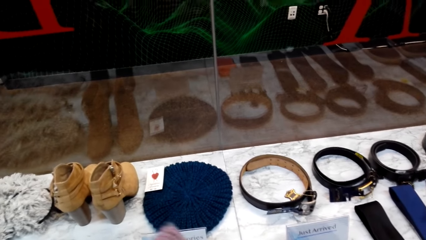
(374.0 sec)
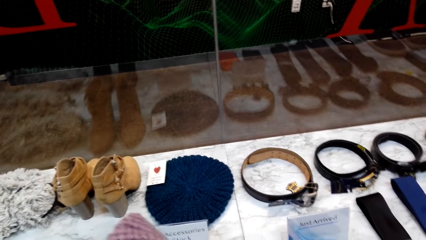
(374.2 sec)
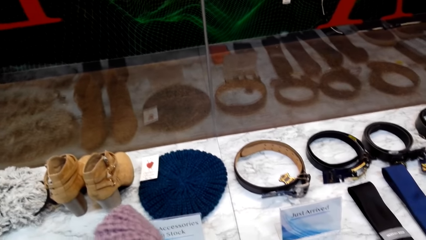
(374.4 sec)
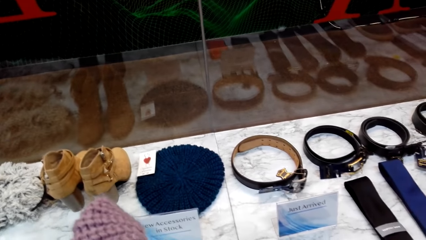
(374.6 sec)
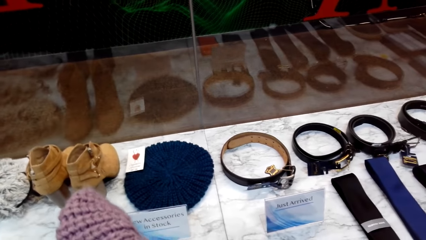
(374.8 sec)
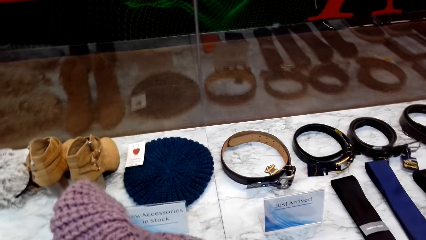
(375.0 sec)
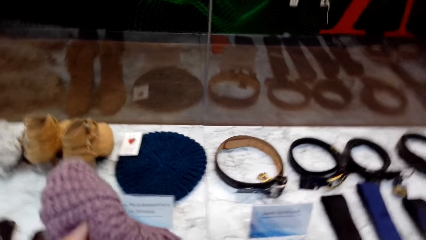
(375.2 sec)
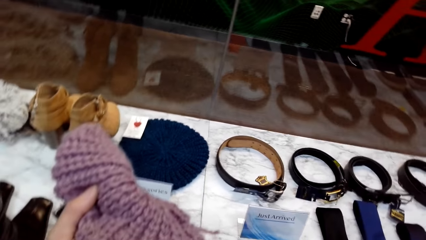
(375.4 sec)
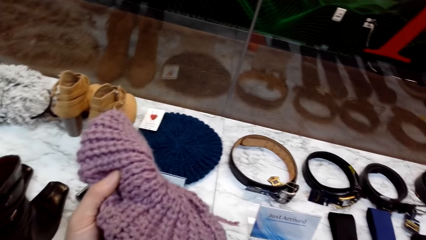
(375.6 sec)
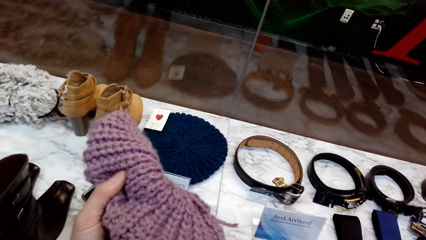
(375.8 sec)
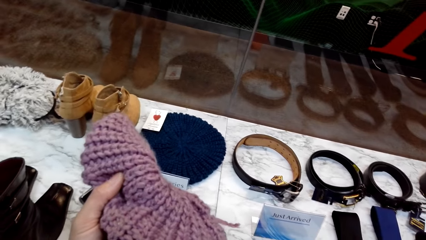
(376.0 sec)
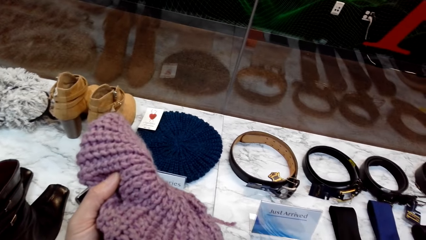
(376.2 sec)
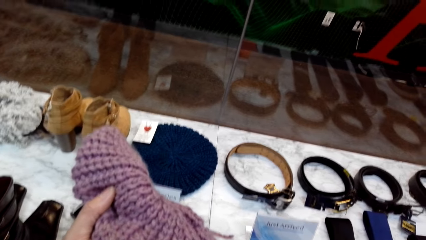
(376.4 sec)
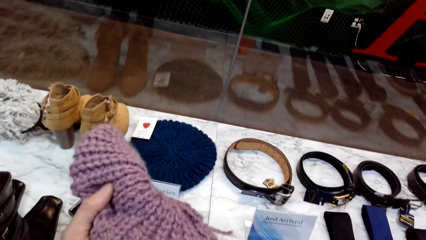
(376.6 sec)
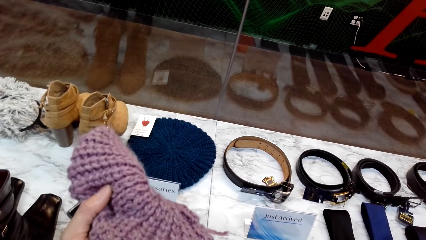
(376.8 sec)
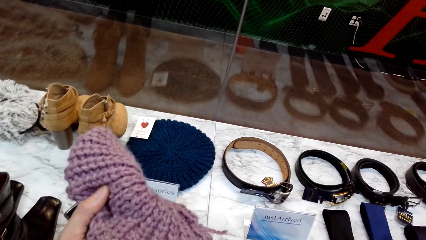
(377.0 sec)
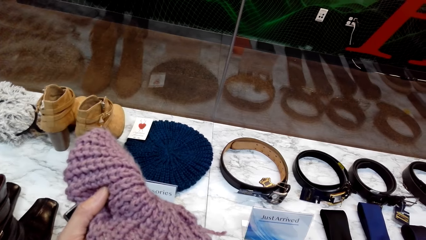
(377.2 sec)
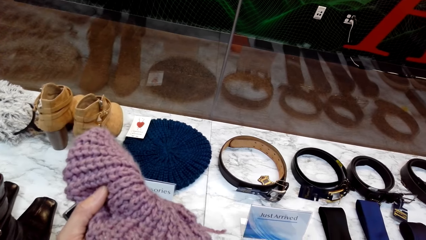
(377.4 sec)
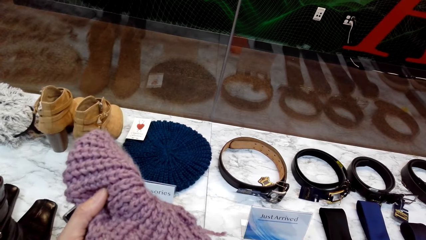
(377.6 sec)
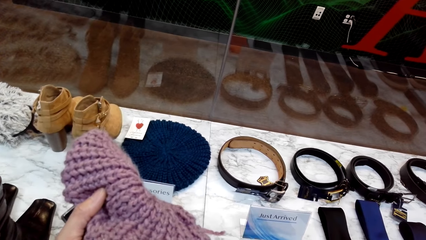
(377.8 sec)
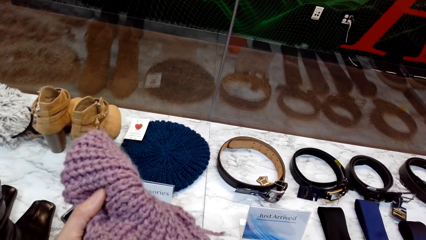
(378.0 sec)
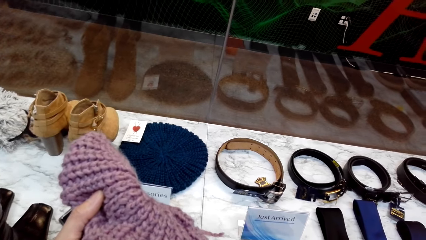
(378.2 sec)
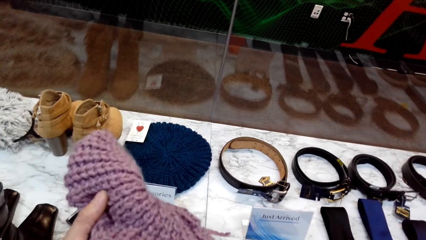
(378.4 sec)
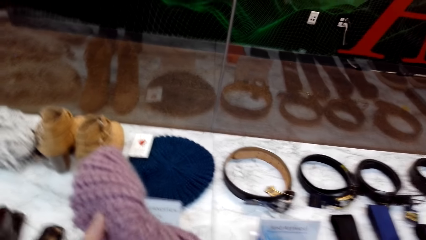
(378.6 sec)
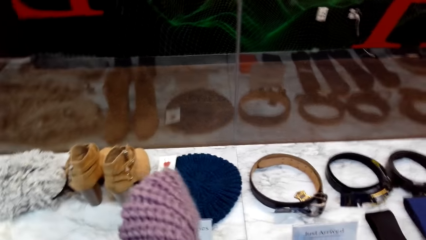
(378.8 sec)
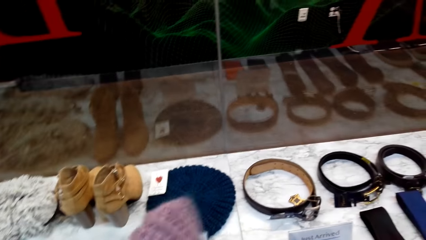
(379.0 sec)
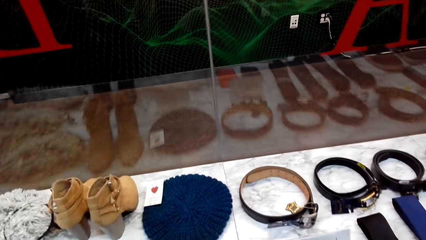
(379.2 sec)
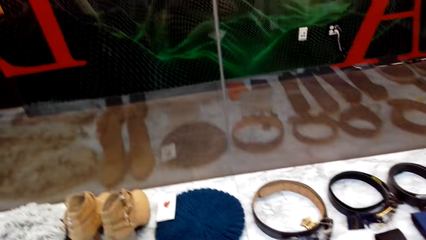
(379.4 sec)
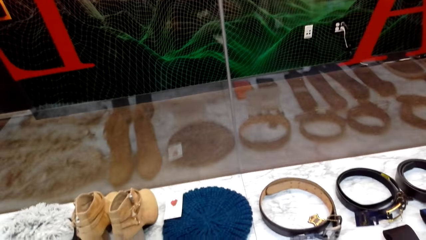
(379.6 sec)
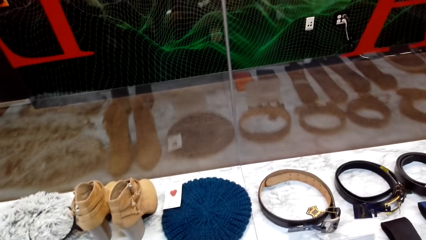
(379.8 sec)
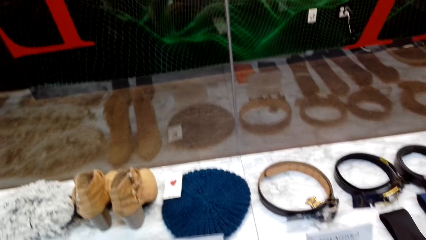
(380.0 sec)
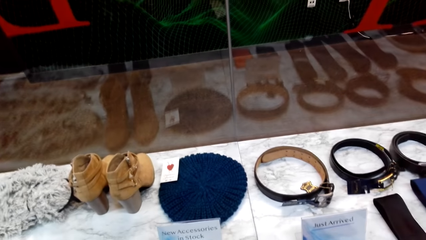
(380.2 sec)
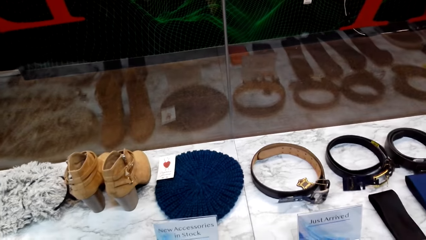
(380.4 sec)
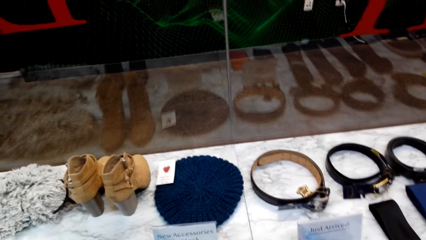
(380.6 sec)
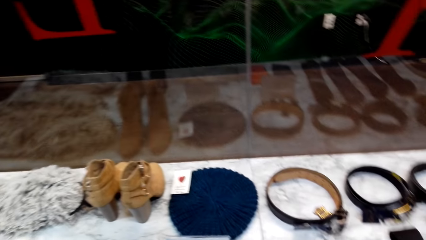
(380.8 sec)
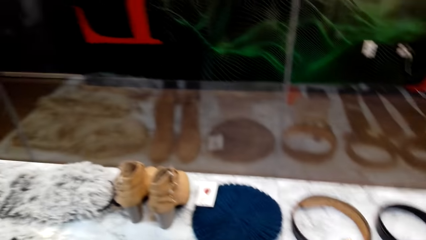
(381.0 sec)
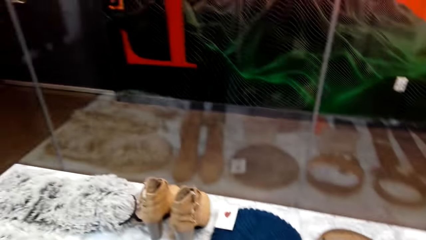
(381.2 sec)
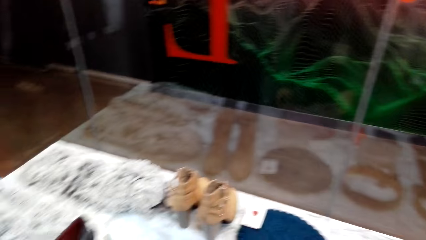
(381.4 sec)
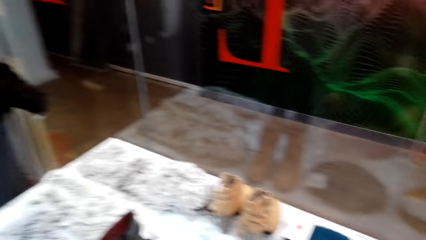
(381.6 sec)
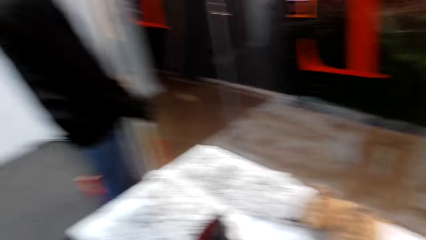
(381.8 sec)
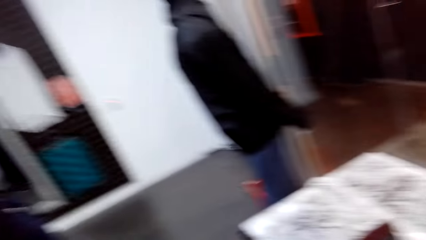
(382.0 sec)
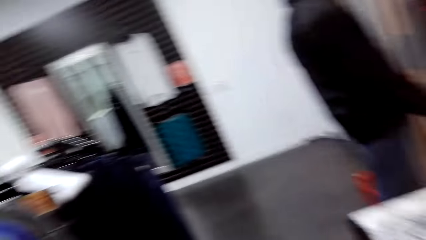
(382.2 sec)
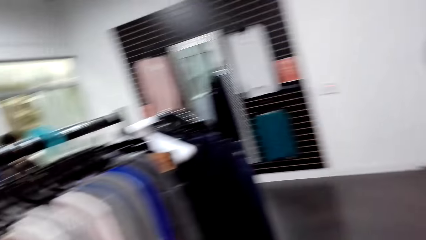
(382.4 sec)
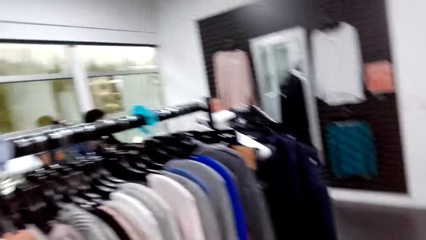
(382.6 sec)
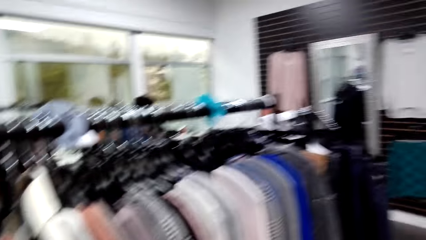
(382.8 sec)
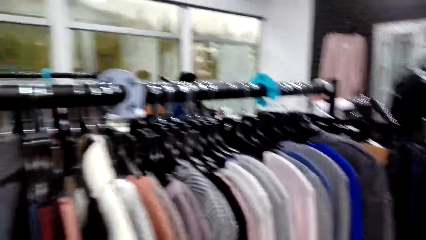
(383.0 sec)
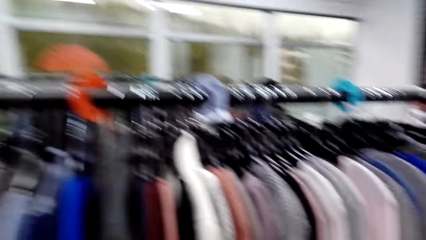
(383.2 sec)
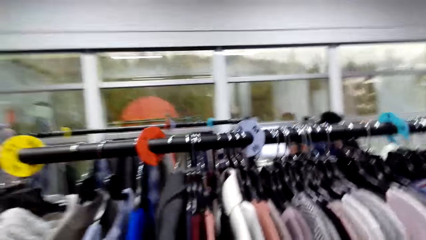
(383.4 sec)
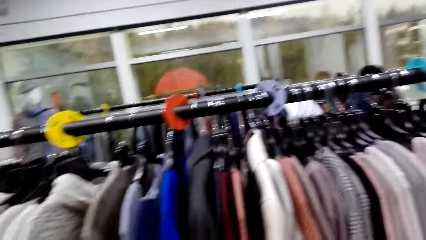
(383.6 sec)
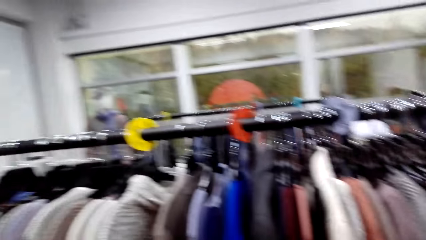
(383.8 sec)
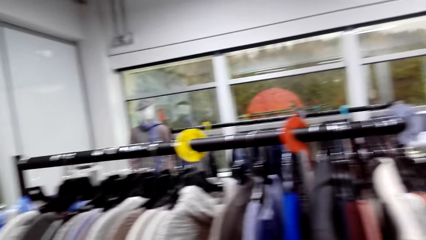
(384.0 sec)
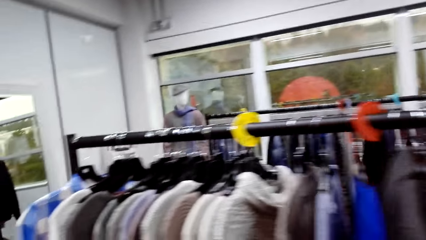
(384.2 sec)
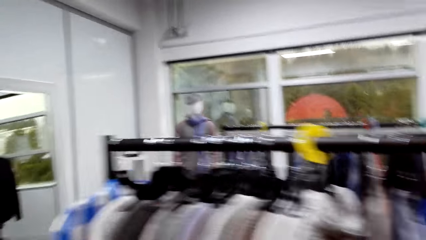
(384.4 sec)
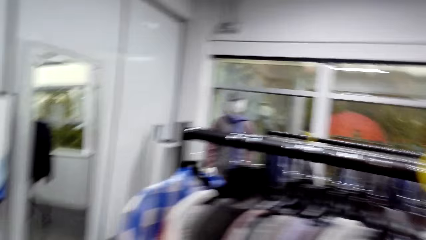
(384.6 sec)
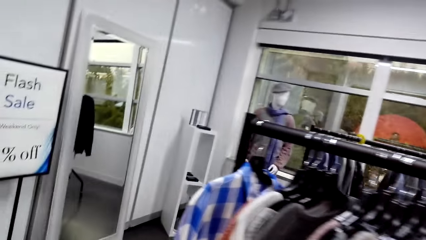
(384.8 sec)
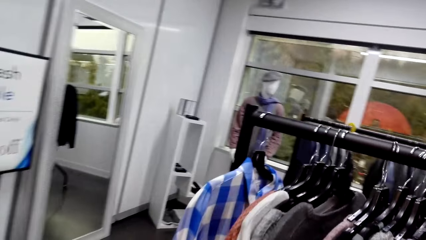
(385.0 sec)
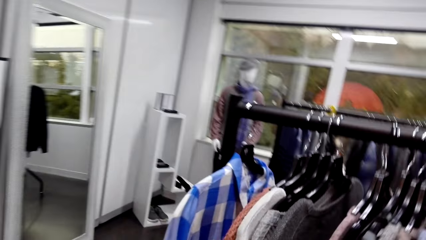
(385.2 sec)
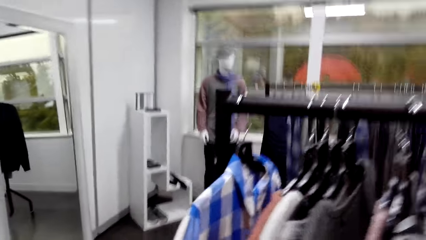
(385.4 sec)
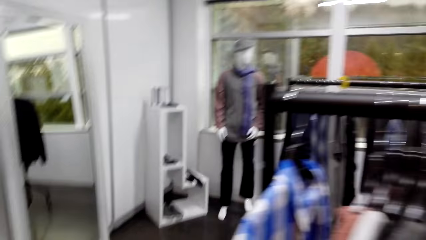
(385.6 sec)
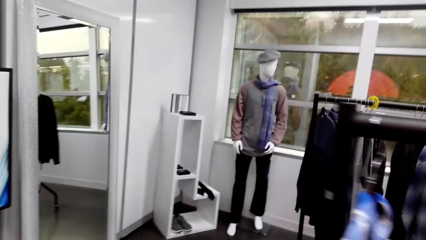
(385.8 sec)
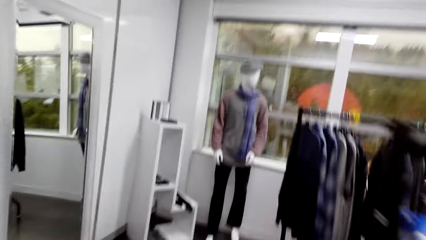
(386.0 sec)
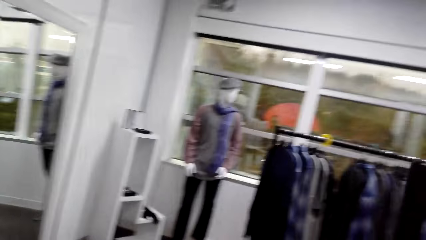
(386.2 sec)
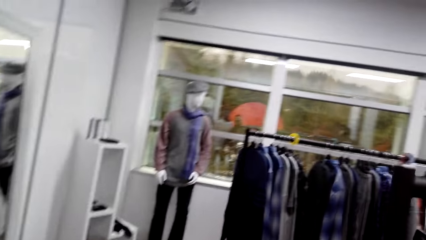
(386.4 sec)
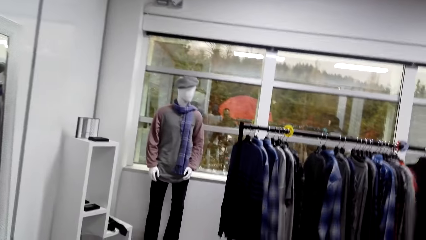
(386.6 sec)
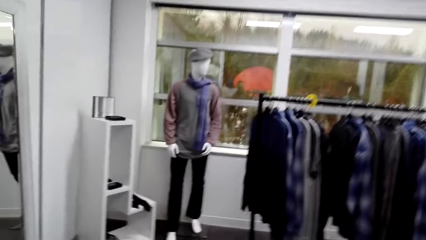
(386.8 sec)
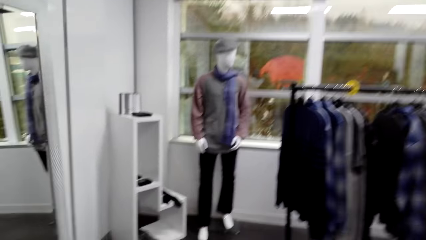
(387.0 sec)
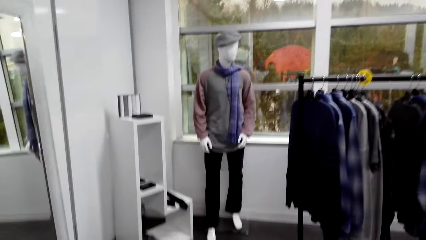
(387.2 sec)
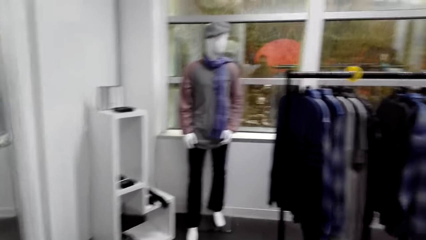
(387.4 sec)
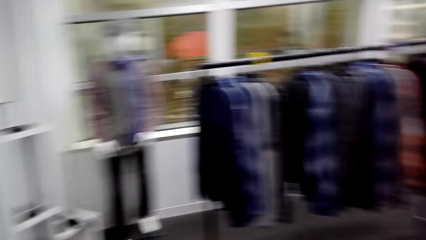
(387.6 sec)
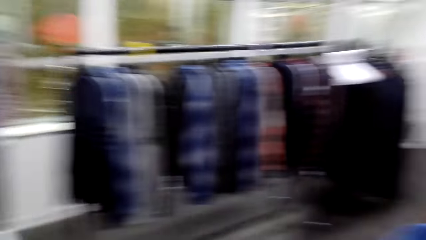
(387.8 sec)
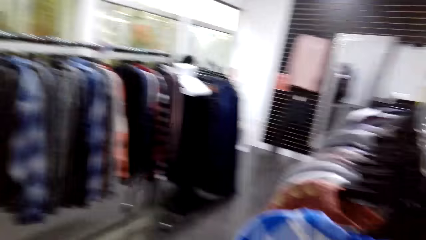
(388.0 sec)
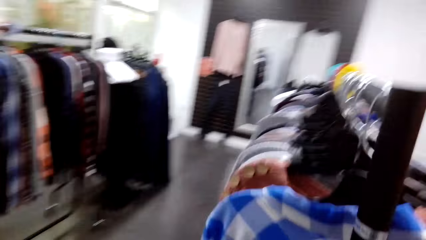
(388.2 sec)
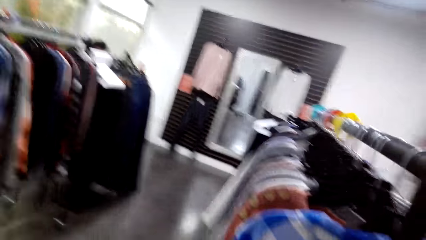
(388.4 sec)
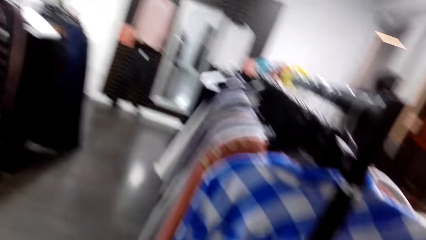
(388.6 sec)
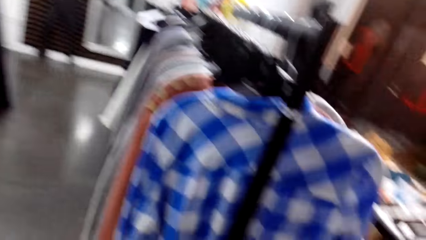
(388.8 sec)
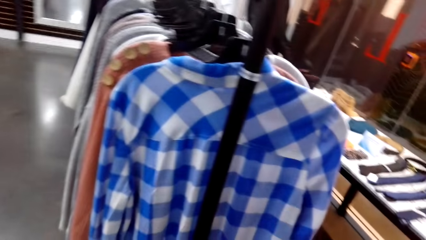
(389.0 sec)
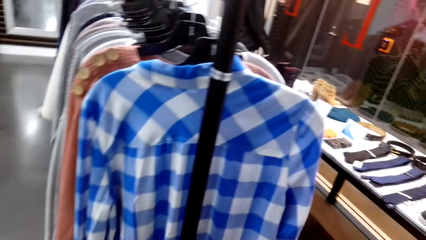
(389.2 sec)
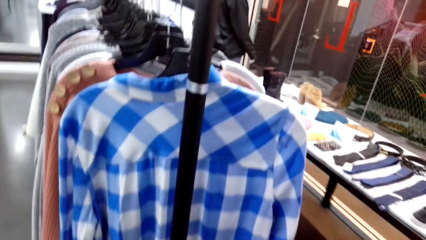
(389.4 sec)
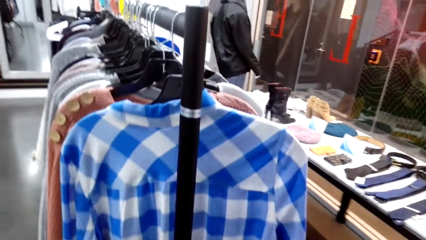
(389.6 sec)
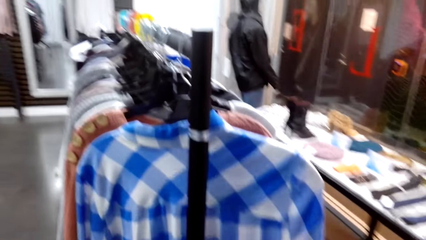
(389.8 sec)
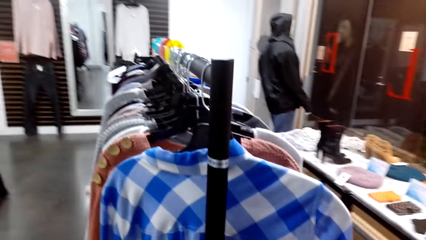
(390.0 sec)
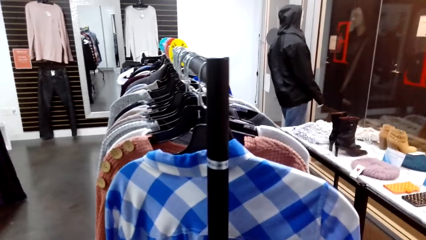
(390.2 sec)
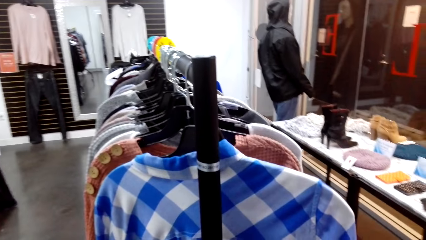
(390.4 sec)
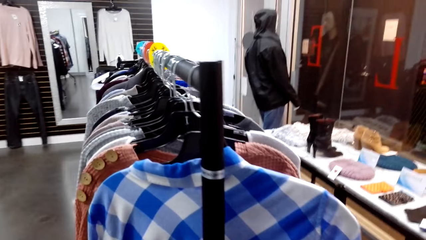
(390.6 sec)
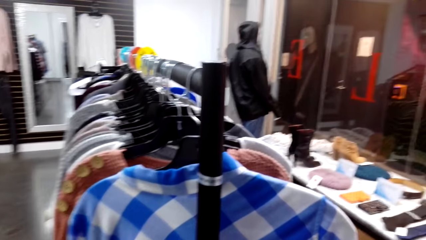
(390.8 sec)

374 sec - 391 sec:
The camera wearer picks the hat on the table. They dialogue with a person. They put back the knitted hat on the table. They walk around the store. They dialogue with the person.
